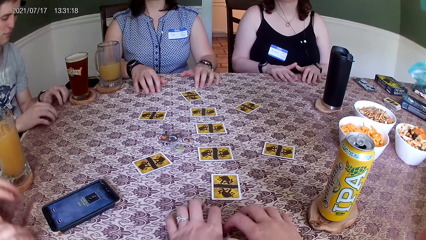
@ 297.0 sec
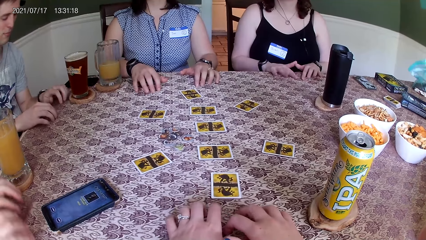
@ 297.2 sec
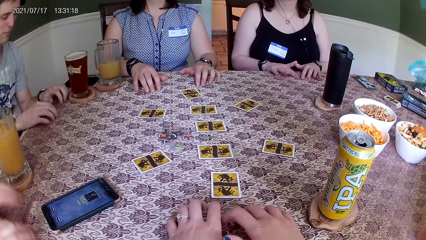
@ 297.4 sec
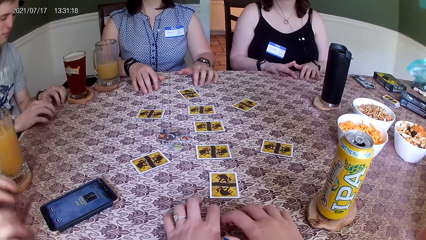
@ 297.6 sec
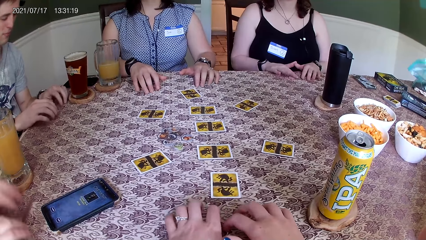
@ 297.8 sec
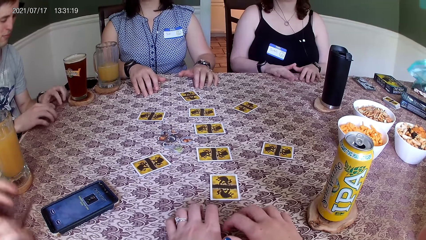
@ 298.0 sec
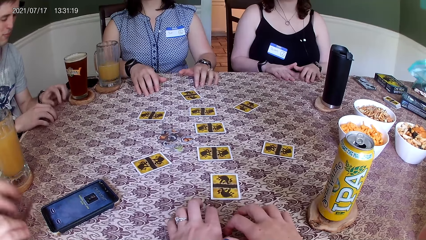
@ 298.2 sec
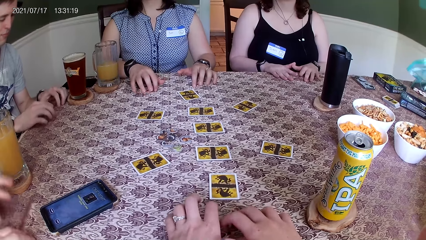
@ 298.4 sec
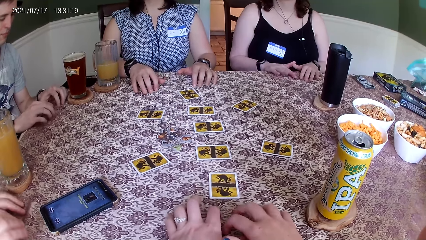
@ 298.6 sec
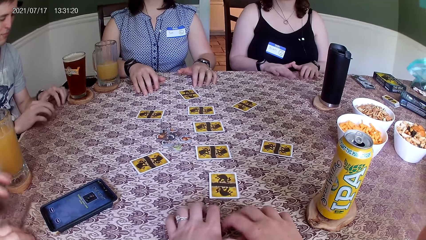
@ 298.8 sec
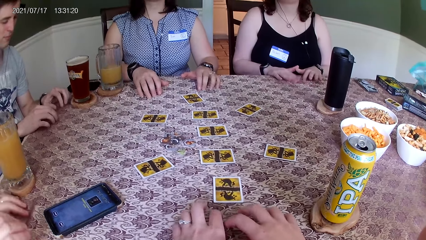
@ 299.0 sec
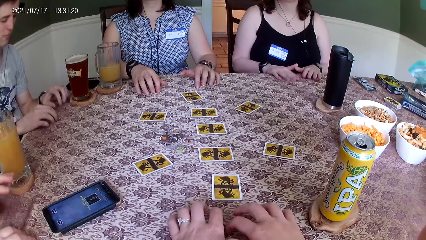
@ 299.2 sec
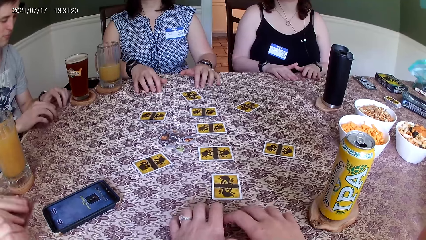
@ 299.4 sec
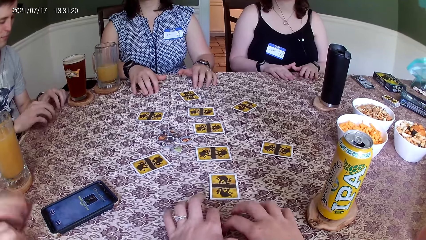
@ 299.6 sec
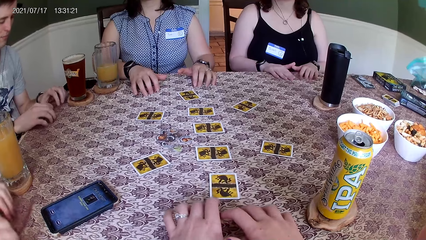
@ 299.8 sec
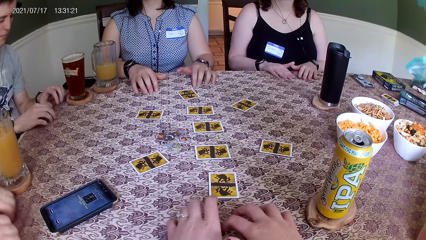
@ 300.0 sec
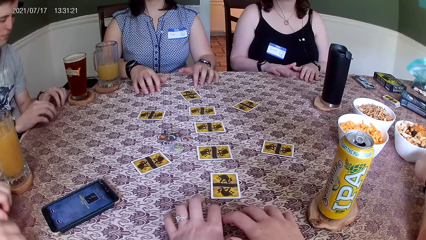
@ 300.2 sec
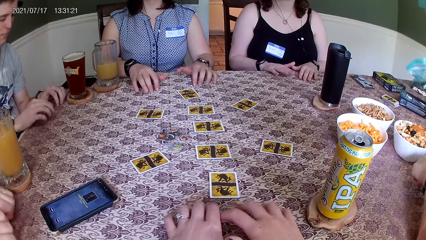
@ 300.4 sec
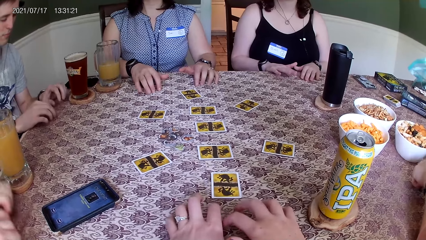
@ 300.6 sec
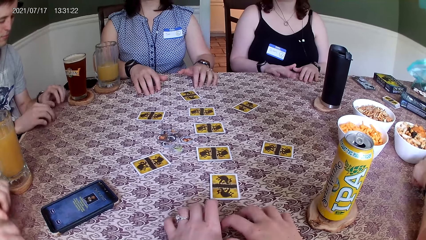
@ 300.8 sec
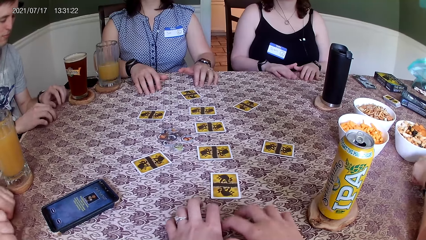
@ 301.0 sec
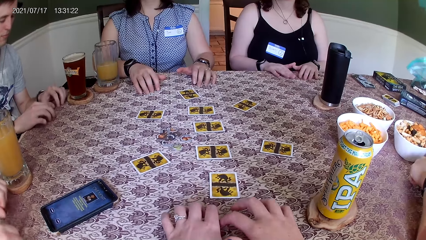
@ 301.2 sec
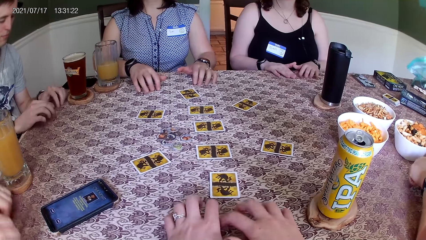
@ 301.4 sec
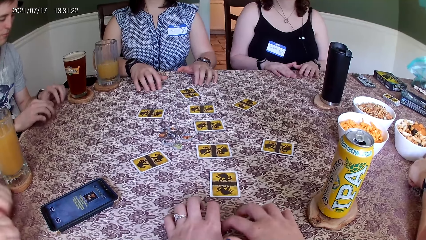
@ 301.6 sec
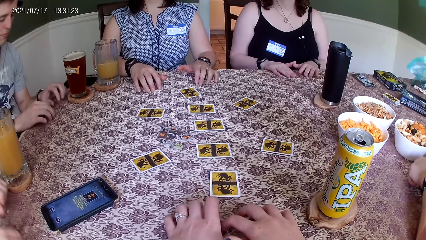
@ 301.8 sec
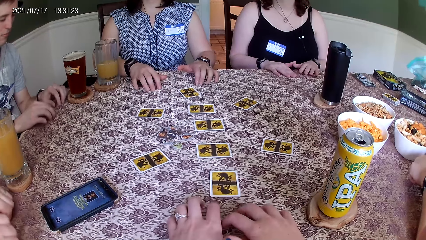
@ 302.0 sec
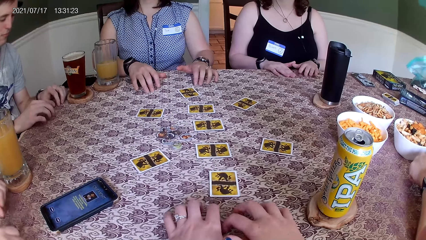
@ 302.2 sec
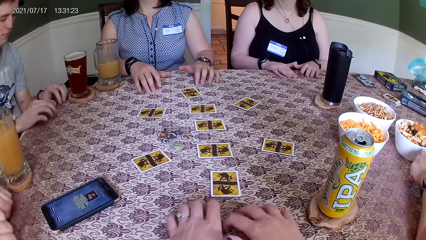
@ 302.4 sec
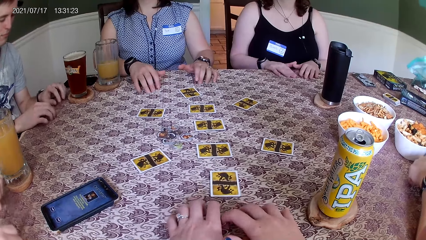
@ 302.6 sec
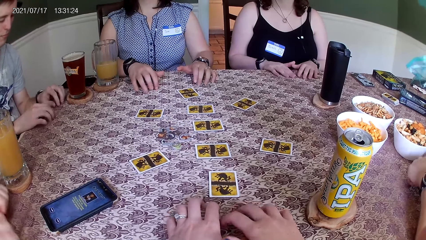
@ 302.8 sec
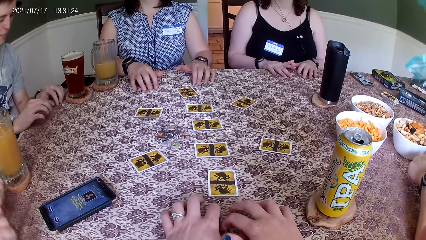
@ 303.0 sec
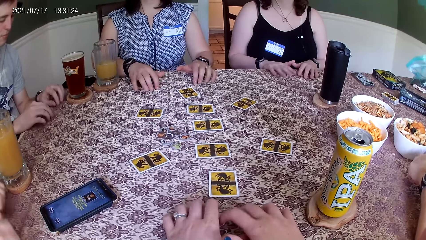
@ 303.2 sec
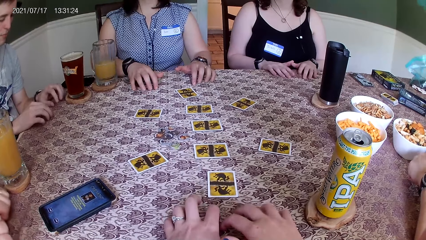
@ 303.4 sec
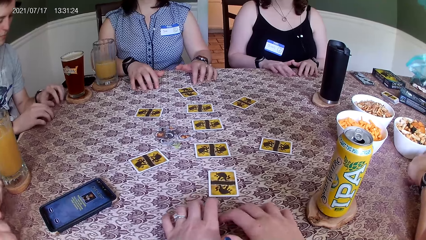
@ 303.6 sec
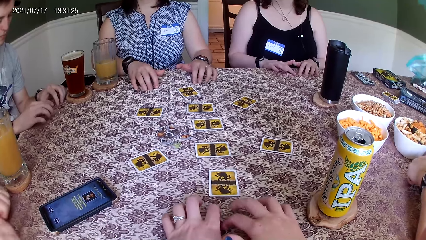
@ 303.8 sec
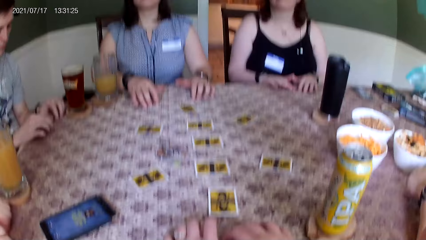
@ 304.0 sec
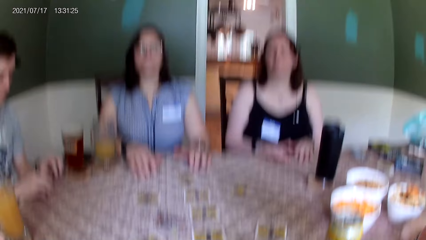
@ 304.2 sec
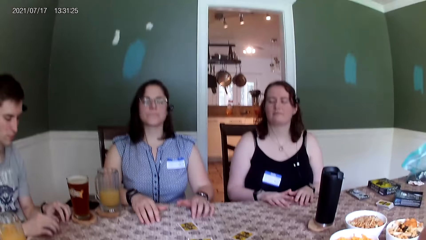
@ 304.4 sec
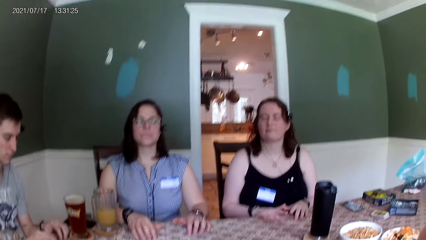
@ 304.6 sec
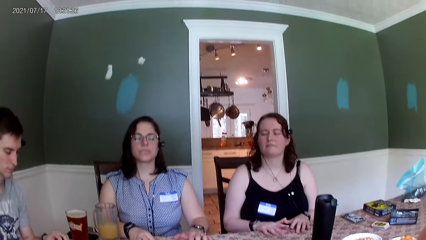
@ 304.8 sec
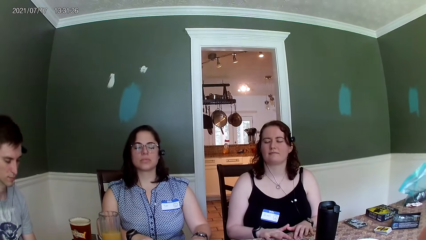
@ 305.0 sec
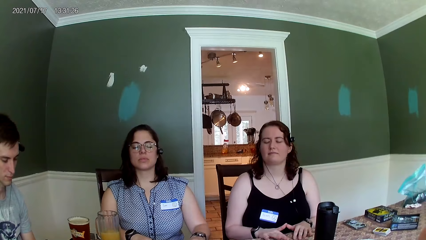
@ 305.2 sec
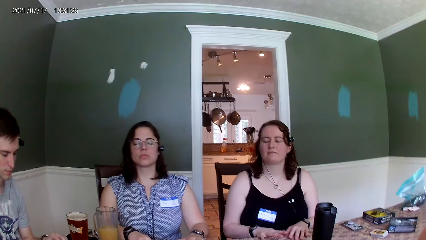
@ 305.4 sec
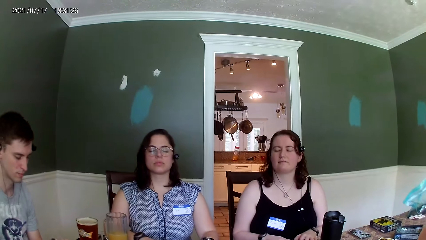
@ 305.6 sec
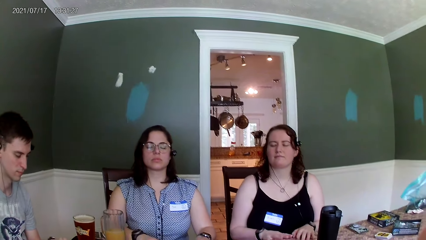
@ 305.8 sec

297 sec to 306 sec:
A man drums on the table with his left hand.

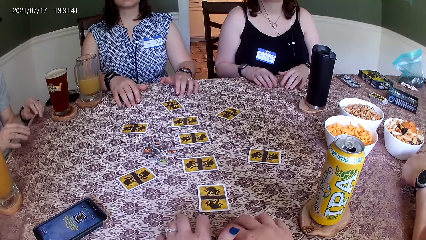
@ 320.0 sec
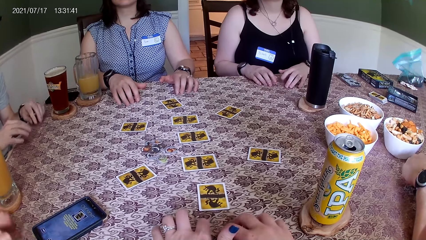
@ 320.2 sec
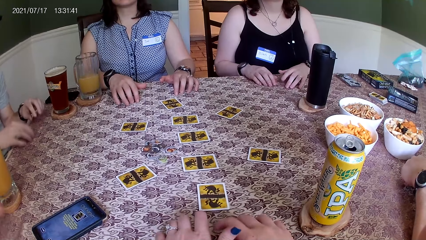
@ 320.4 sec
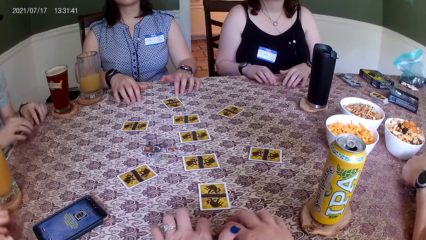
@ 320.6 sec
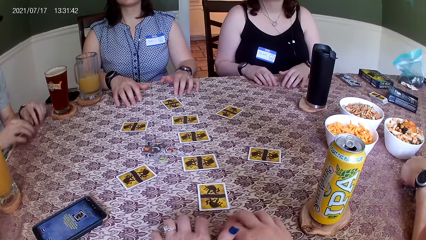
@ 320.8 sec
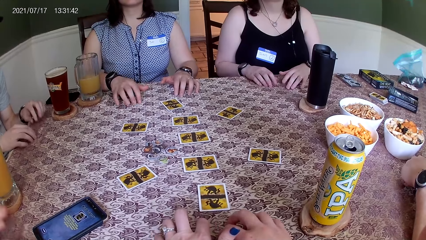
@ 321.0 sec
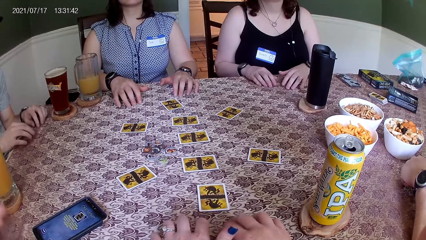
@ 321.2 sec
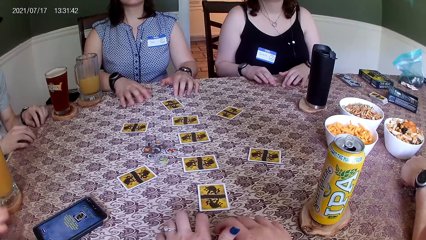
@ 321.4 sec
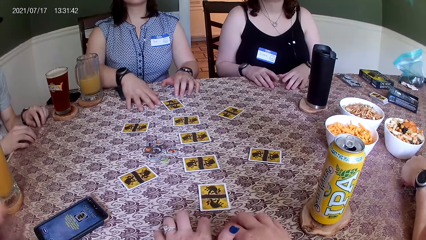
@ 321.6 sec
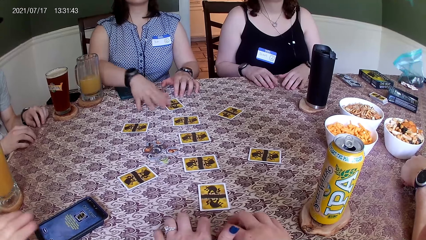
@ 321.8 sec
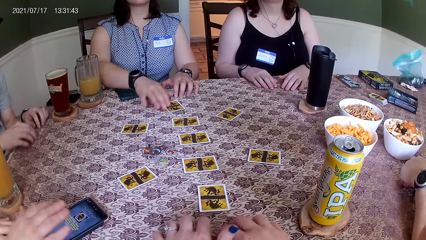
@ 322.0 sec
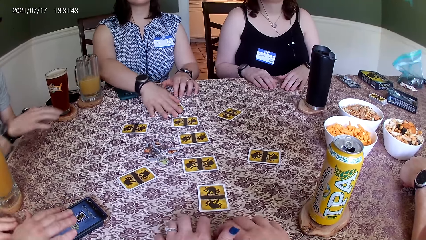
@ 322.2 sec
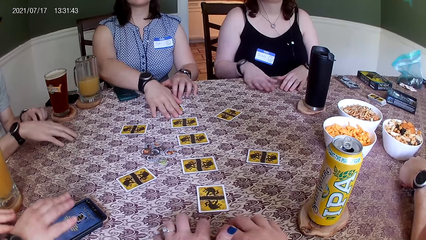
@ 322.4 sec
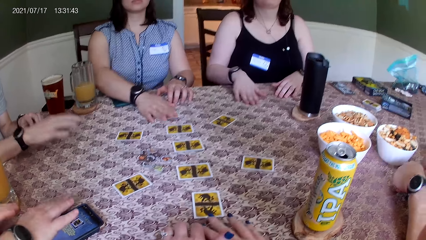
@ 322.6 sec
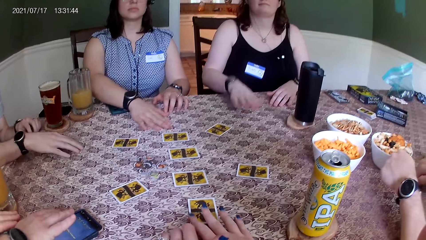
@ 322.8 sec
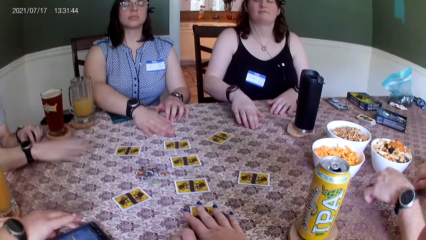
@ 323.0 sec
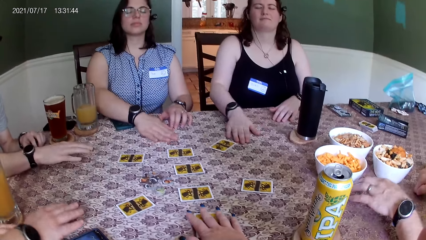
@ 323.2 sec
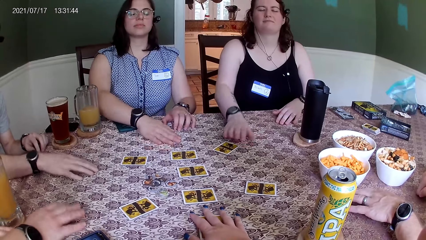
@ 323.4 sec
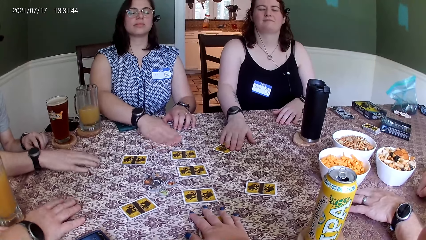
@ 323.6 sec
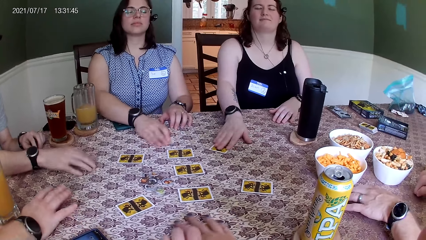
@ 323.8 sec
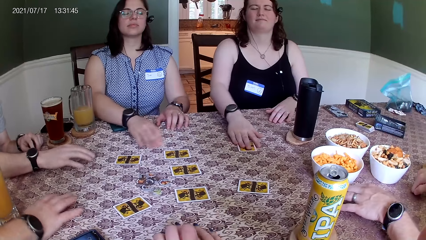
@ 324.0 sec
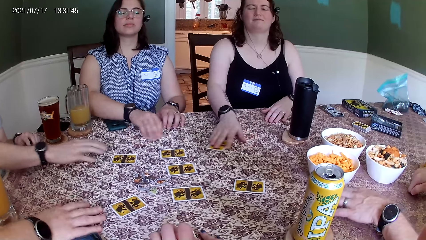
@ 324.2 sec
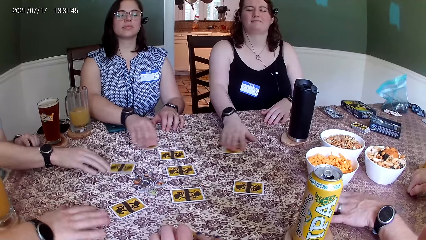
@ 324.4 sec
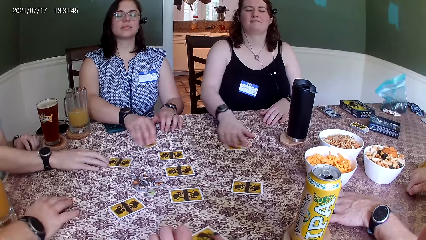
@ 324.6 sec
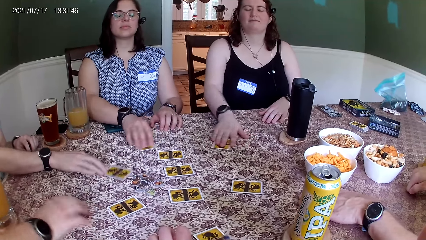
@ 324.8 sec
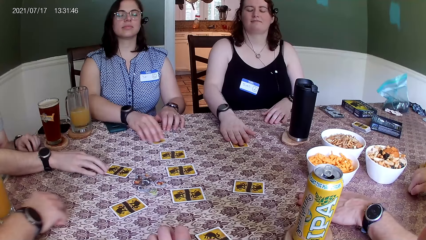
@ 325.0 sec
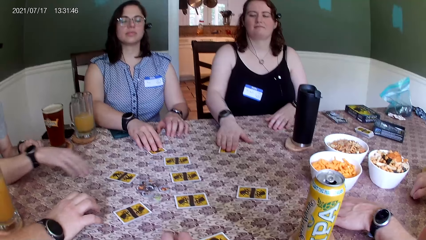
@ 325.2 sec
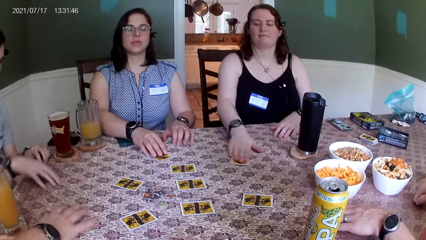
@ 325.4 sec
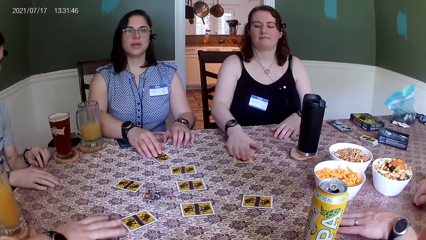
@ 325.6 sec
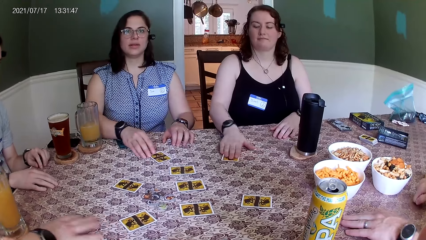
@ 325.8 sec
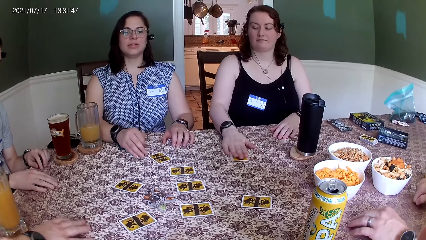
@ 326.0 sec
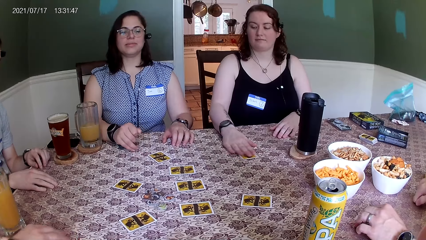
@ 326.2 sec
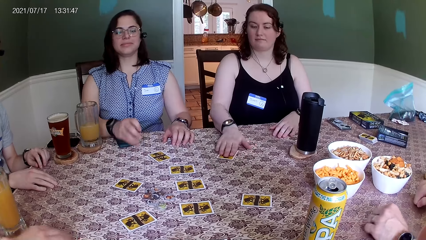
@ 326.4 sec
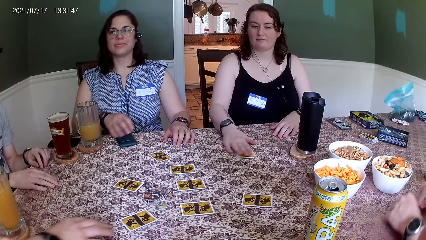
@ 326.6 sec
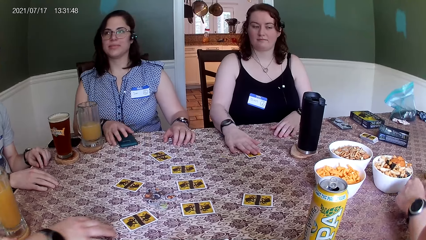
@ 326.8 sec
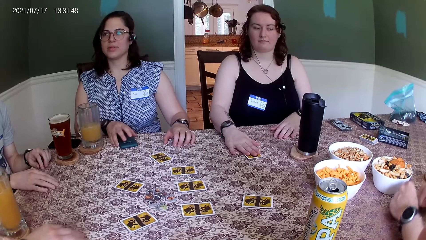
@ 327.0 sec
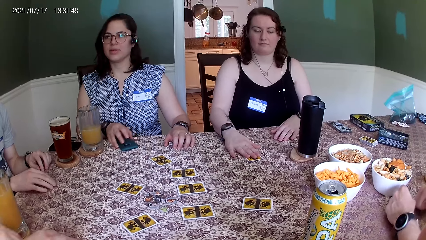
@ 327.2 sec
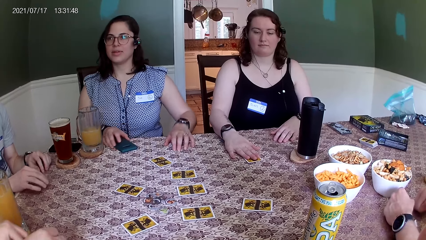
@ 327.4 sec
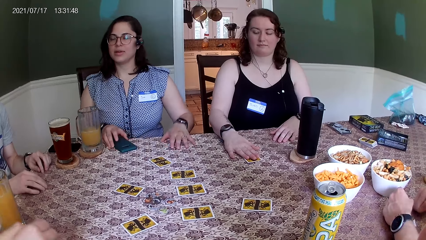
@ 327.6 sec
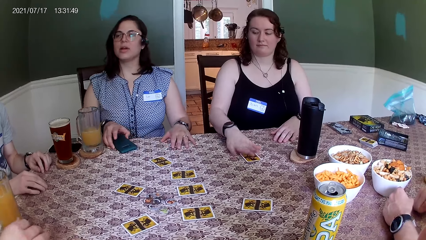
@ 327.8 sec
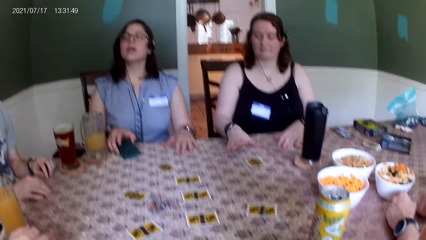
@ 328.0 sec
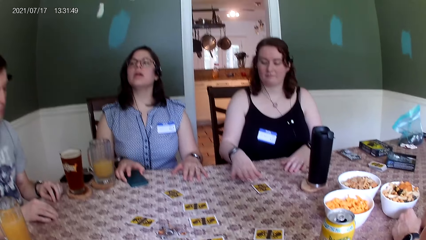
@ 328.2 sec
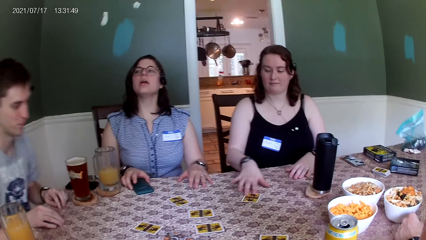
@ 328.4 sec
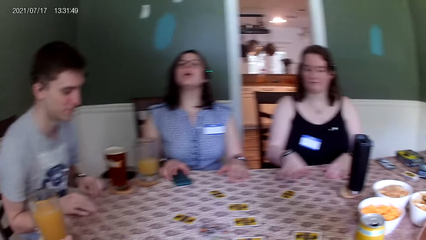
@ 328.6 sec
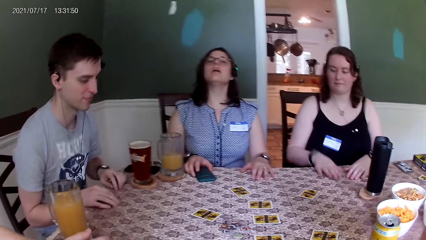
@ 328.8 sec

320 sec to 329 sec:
A woman places her right hand on a card. A man taps the table with his right hand. Another woman taps the table with her right hand. Another man moves his phone on the table with his right hand. The camera wearer takes a card on the table with her right hand. She moves a card on the table. The second man taps the table with his right hand. The other woman moves a card around on the table with her right hand. The first man moves a card around on the table with his right hand. Two ladies move a card on the table. The first woman moves her phone with her right hand.
